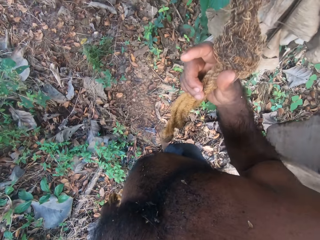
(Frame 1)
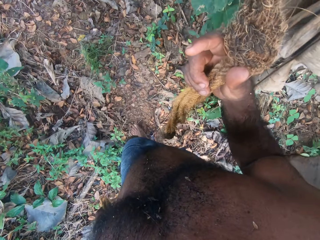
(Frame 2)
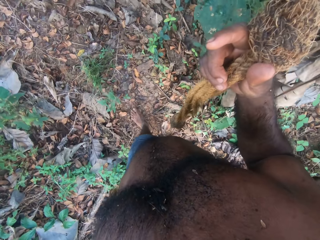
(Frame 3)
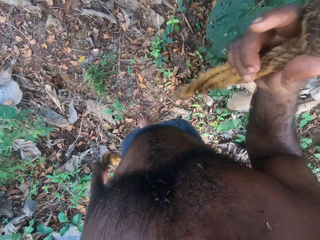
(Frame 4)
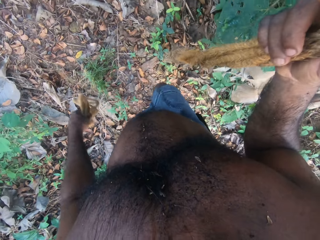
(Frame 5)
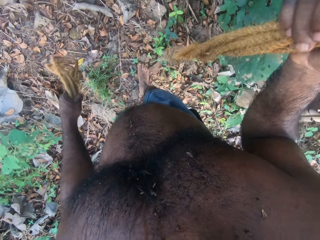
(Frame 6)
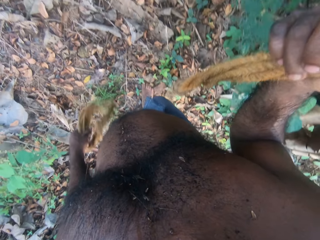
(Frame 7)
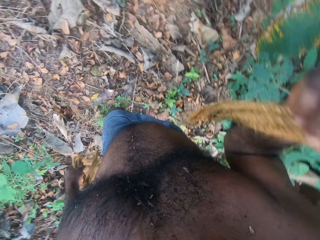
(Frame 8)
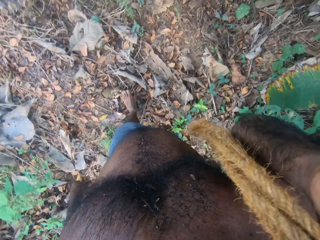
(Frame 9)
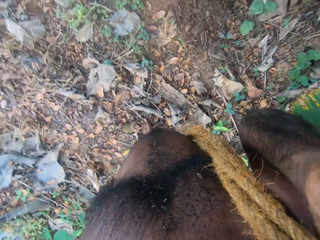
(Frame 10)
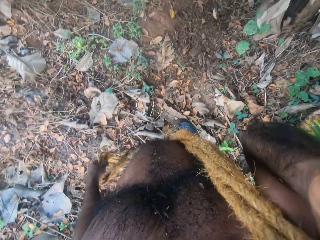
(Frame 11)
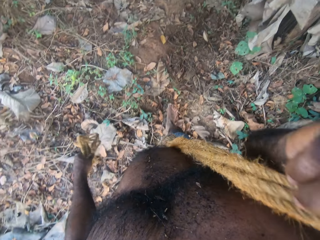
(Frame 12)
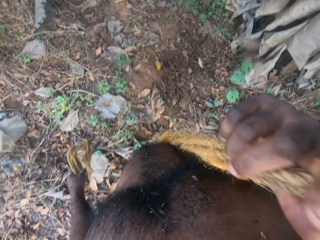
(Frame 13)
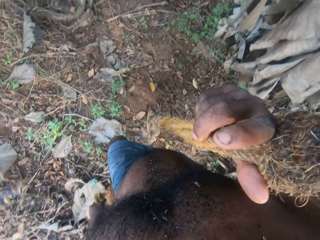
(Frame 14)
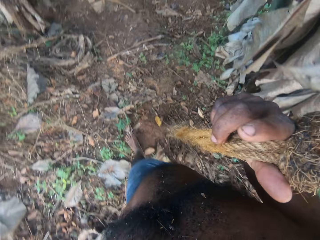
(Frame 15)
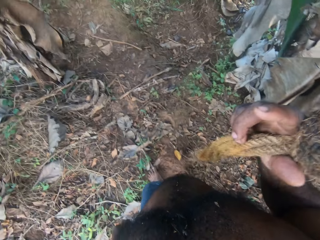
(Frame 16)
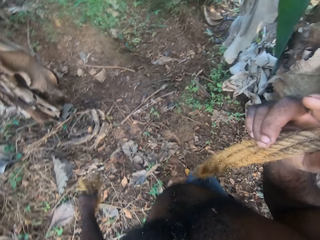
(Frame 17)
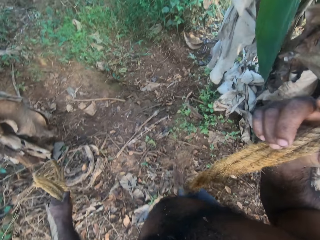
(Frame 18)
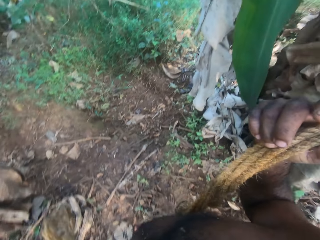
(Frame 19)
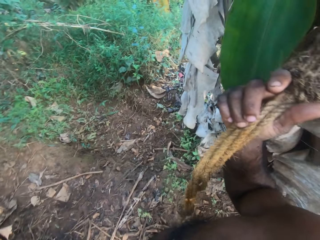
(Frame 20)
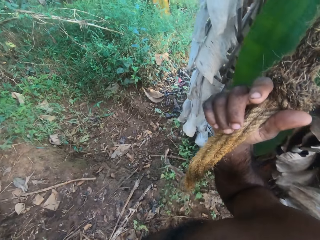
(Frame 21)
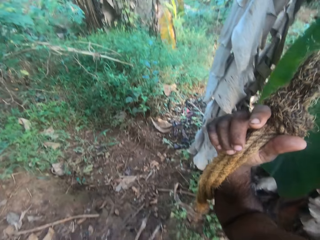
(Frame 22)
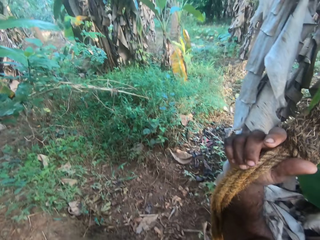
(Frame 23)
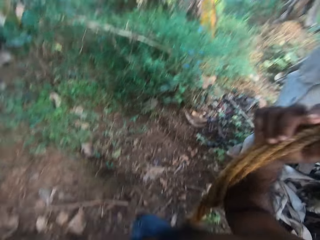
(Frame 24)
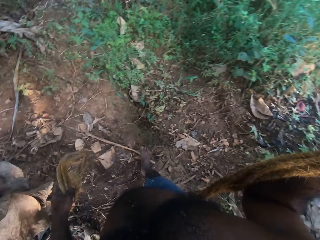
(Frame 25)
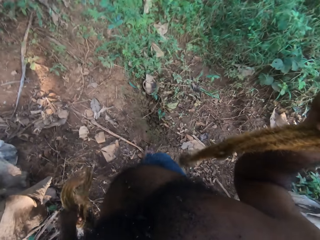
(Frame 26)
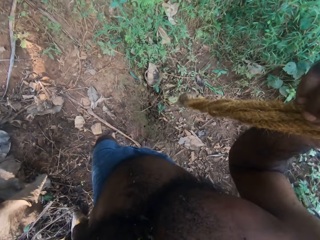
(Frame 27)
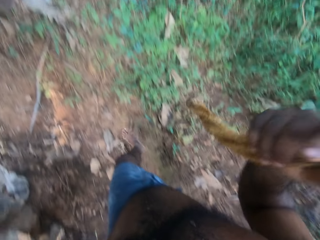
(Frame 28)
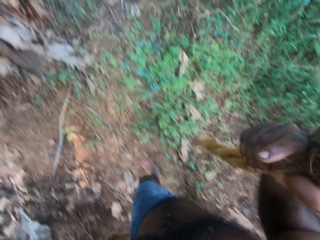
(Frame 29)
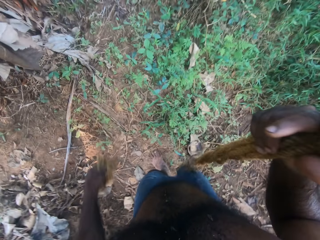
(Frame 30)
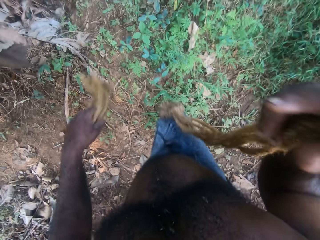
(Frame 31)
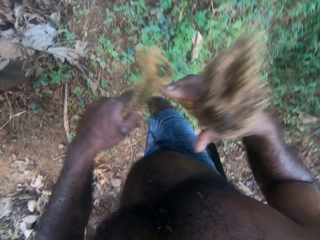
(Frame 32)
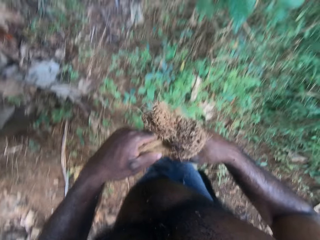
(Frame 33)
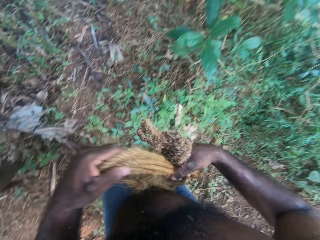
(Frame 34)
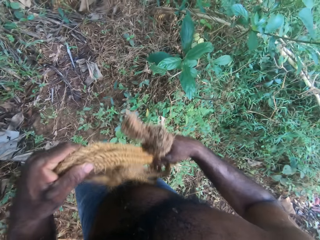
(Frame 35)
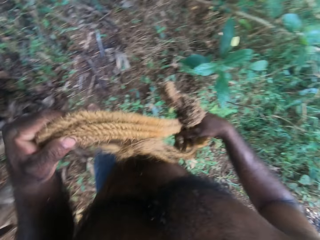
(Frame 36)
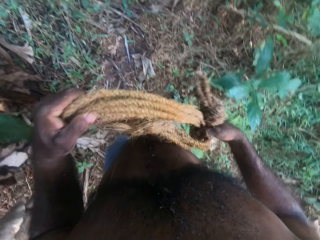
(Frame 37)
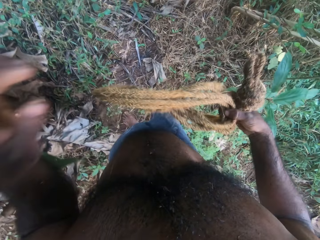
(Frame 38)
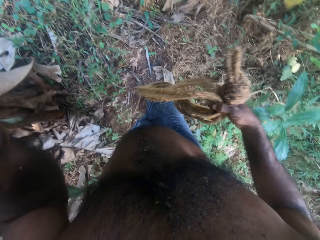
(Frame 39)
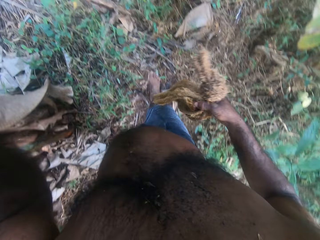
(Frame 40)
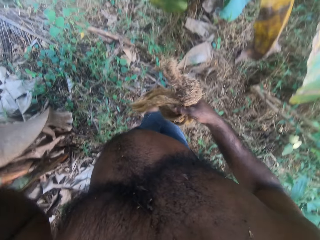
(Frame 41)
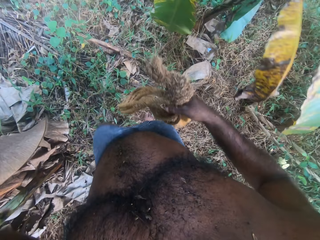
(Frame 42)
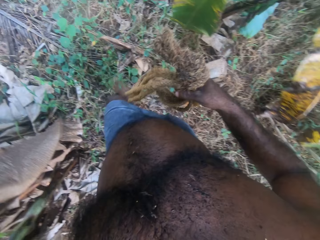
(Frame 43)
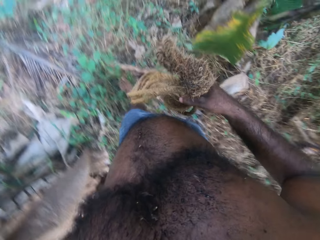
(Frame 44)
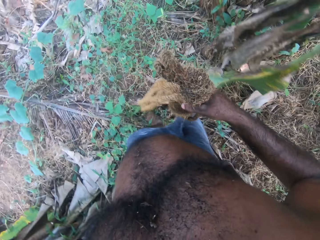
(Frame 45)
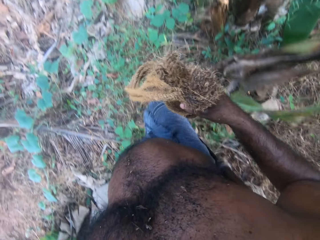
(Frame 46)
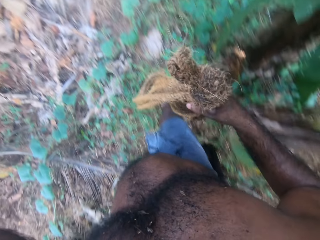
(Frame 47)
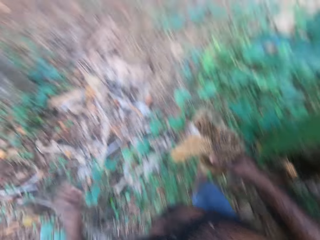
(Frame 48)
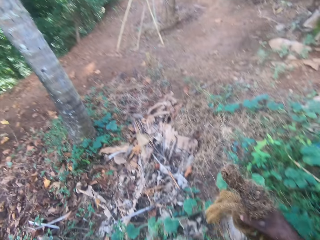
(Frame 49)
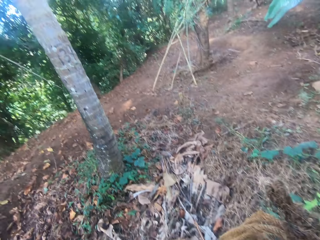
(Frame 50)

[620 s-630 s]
The camera wearer lifts his right hand. He holds the rope with both hands. He lifts his left hand.

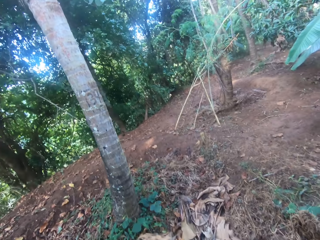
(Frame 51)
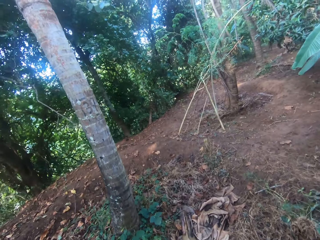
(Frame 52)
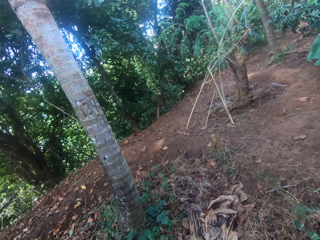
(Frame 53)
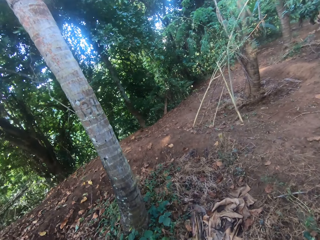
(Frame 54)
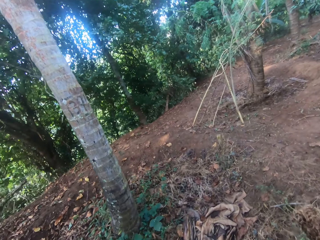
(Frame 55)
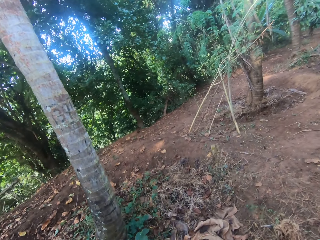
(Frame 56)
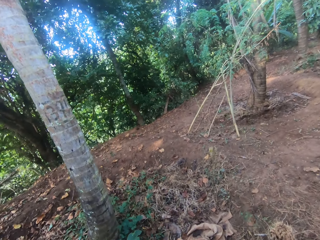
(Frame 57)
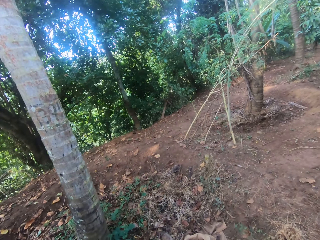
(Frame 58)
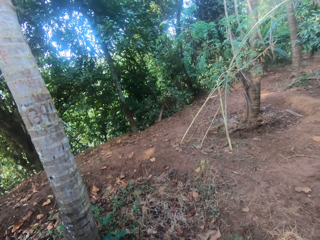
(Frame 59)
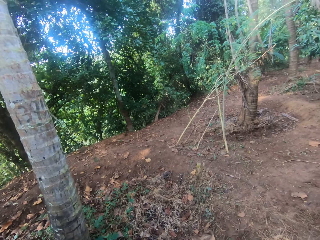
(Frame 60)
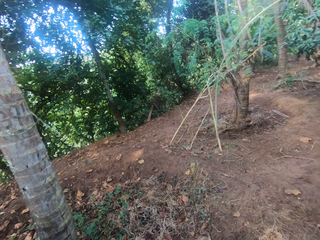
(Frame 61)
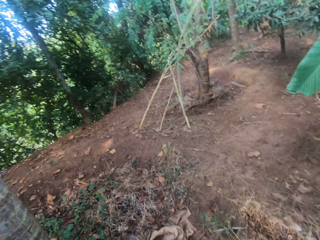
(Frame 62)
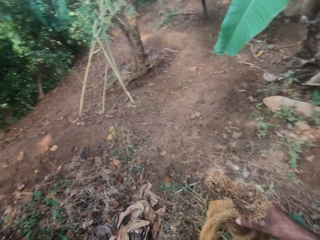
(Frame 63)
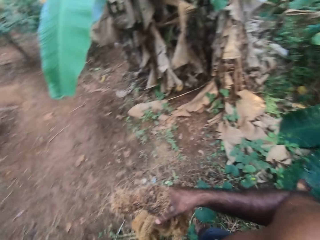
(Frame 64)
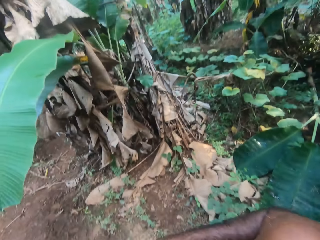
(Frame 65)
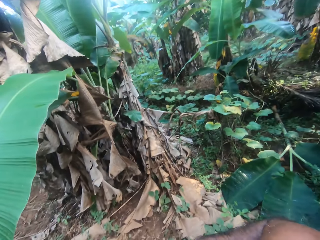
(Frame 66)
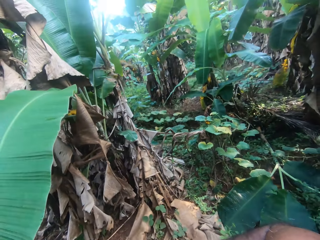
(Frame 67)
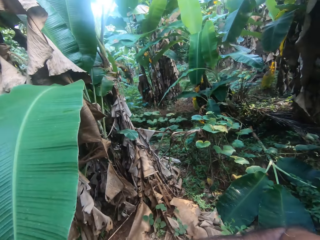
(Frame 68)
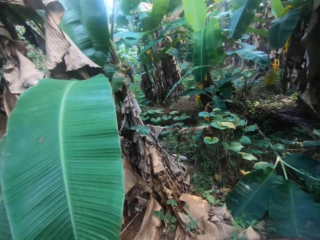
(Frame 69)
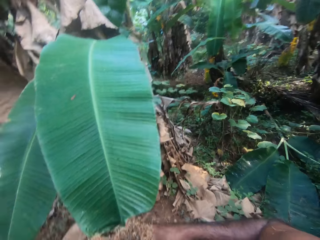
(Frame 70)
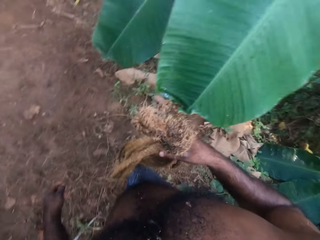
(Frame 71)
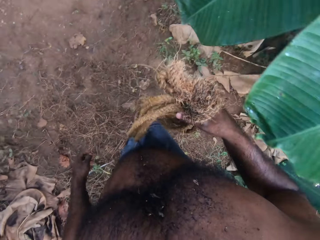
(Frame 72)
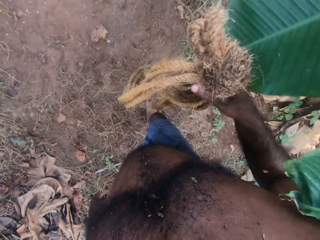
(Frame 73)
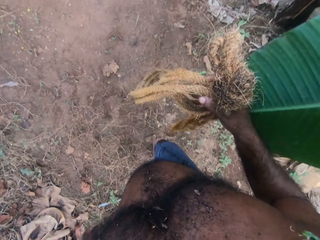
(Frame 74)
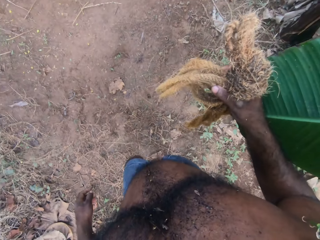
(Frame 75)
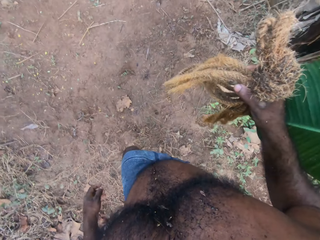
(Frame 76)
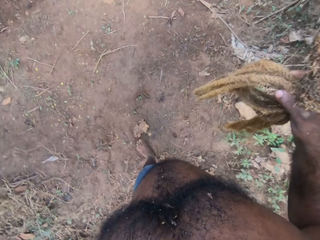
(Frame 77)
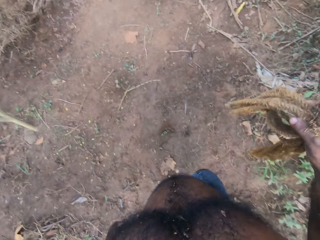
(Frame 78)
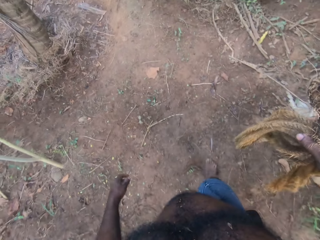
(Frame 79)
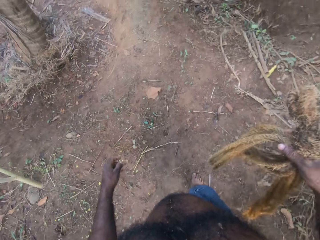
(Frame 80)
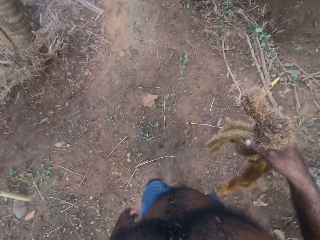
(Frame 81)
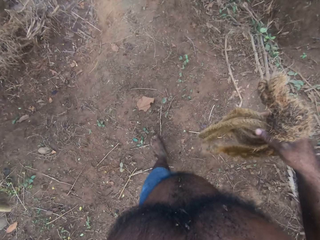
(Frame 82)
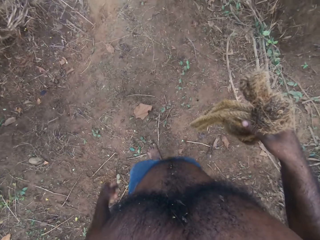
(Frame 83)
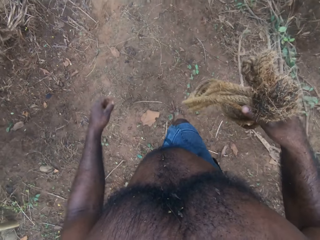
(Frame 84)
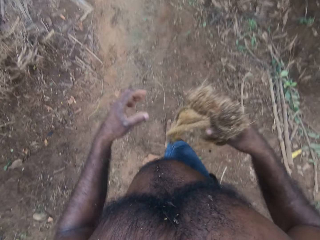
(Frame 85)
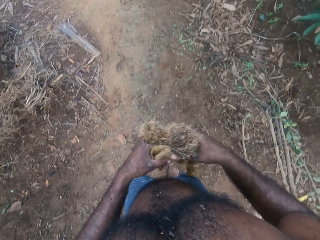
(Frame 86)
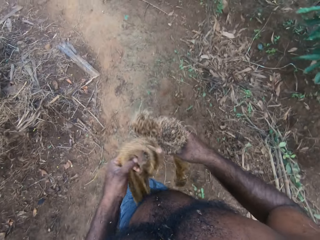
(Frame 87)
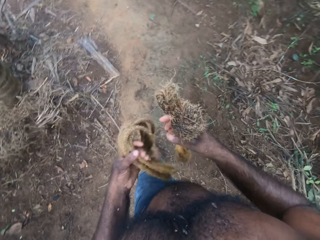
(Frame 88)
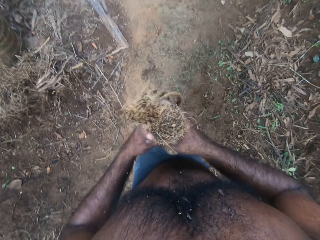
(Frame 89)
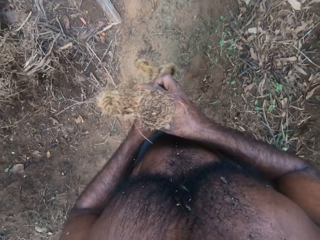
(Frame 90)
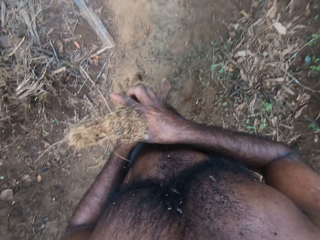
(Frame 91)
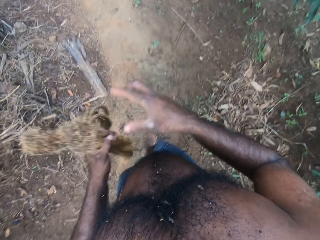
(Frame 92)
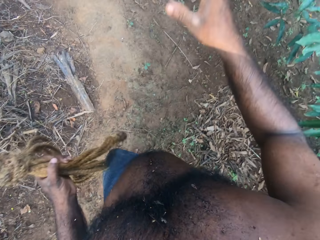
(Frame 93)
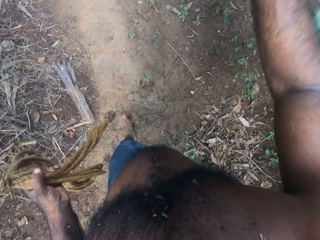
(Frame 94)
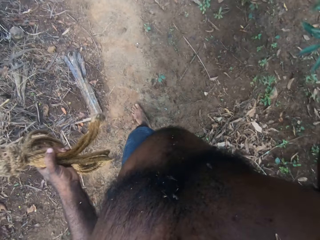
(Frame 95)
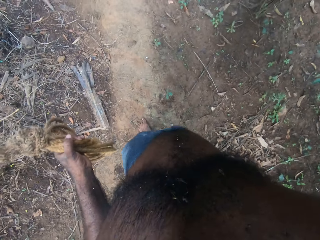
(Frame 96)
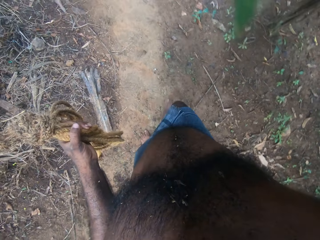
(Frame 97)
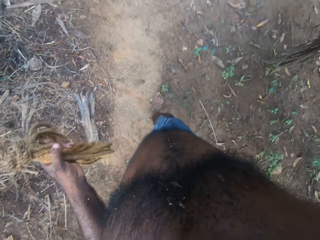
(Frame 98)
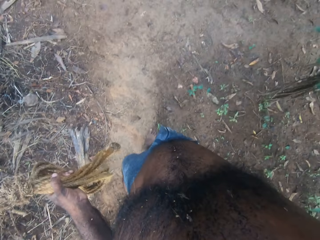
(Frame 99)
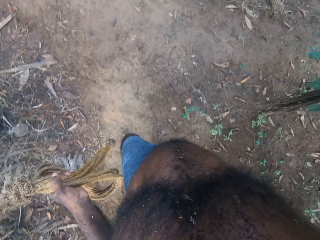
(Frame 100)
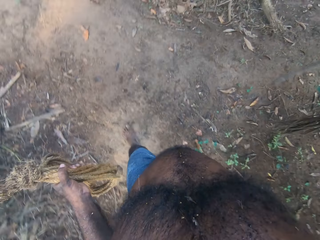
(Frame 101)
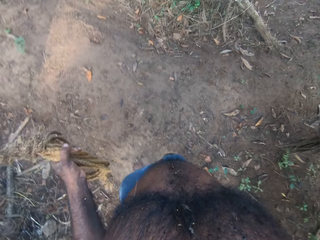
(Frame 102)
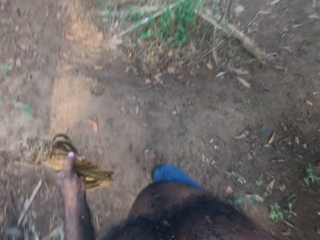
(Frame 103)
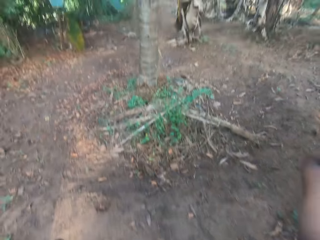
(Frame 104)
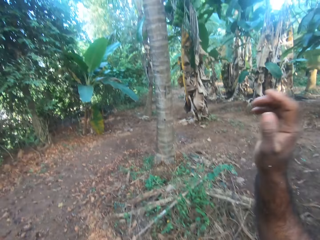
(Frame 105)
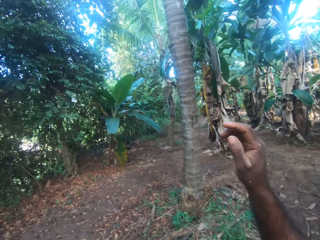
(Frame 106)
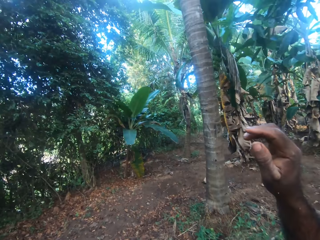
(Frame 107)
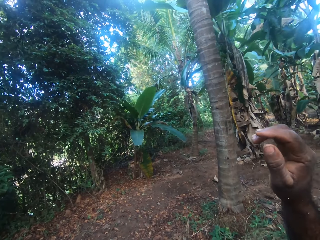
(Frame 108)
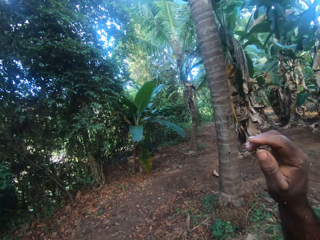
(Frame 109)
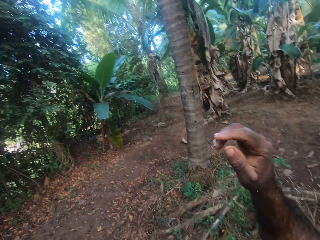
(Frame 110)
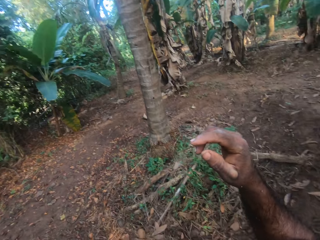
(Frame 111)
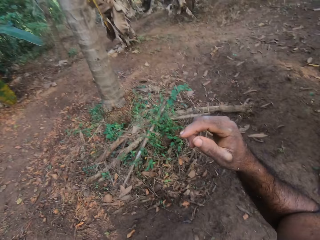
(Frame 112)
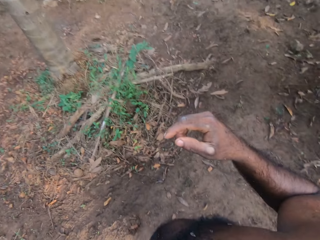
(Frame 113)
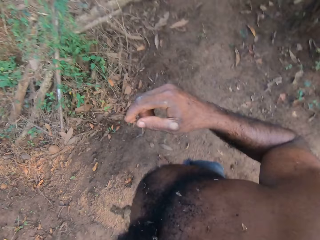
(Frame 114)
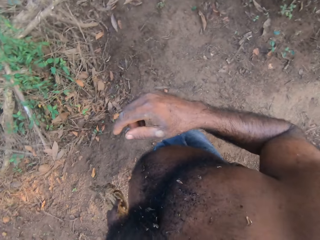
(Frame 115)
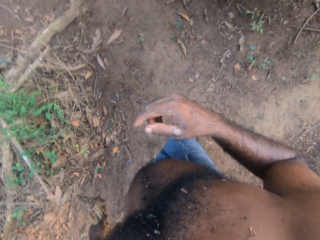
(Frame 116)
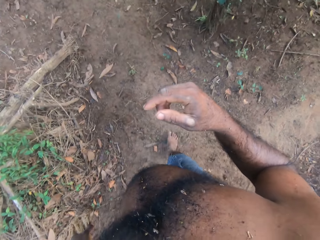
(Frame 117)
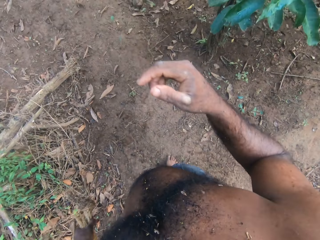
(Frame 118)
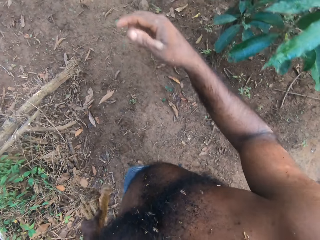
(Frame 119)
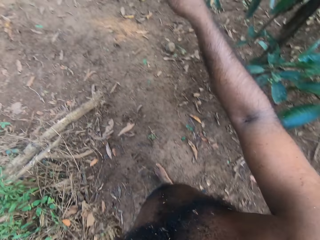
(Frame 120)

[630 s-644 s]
The camera wearer looks around. He moves around and looks around. He holds the rope with his left hand. He lifts his right hand. He touches branches. He moves around and looks around.
